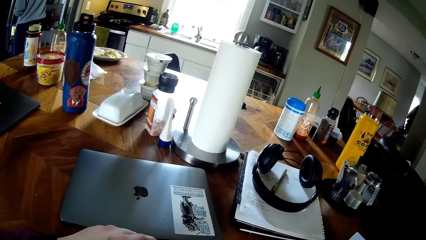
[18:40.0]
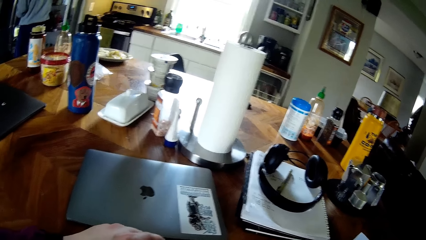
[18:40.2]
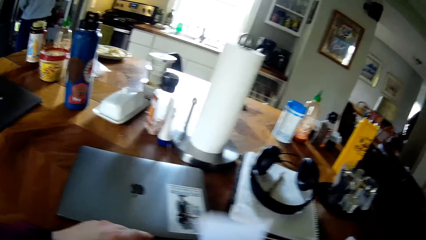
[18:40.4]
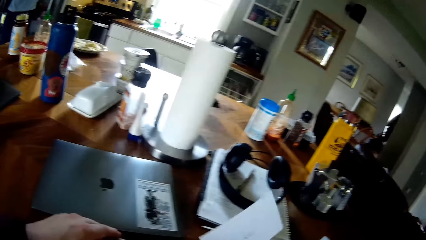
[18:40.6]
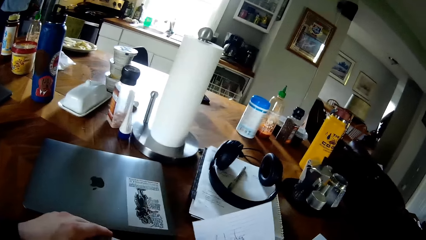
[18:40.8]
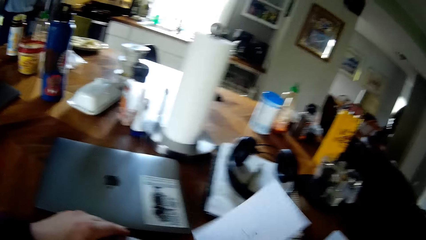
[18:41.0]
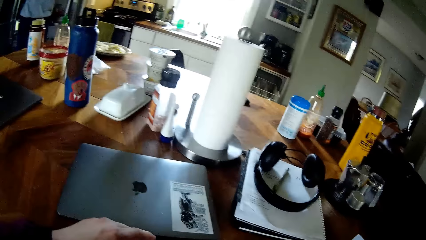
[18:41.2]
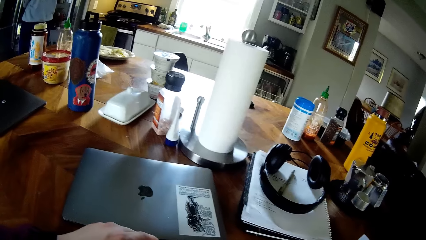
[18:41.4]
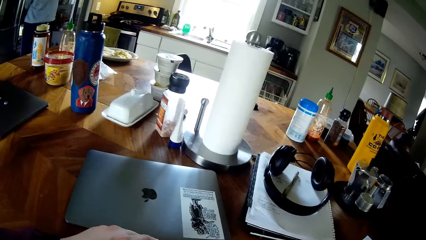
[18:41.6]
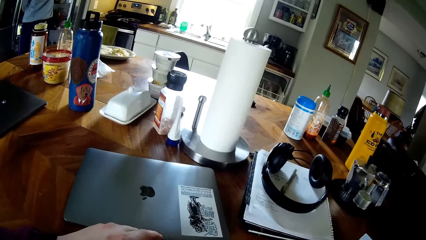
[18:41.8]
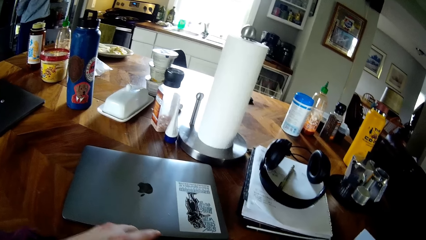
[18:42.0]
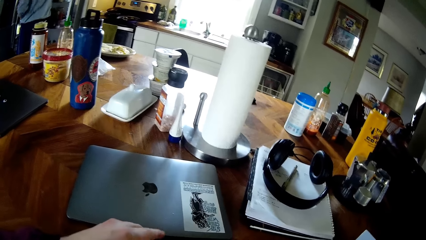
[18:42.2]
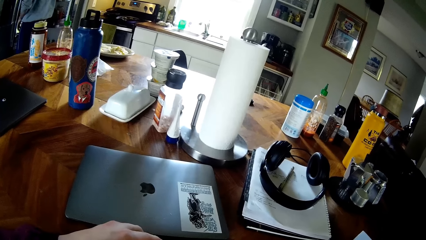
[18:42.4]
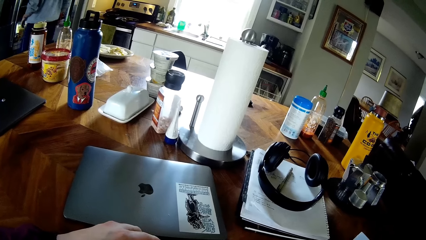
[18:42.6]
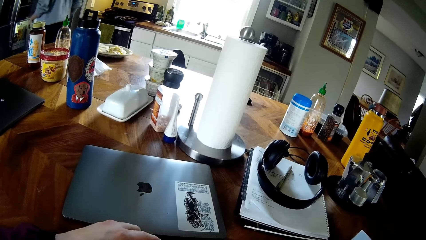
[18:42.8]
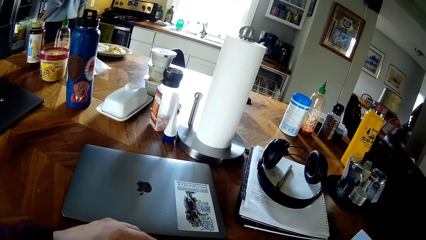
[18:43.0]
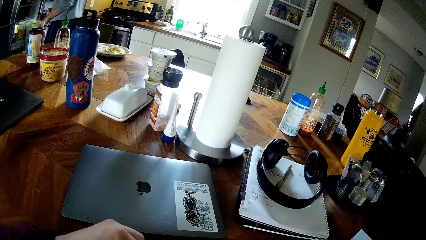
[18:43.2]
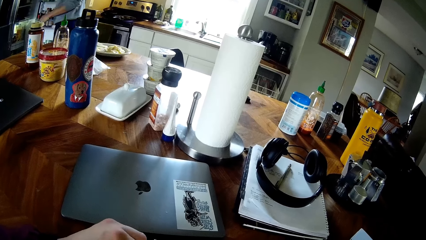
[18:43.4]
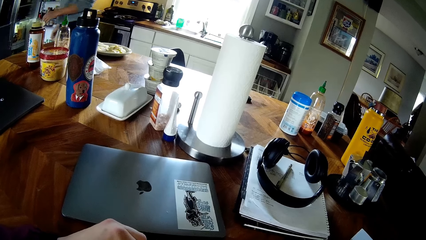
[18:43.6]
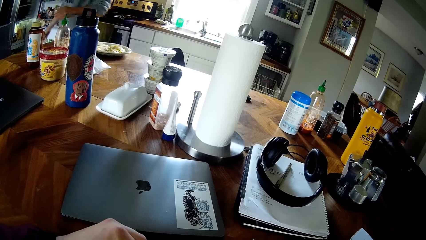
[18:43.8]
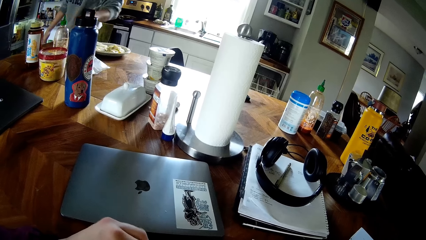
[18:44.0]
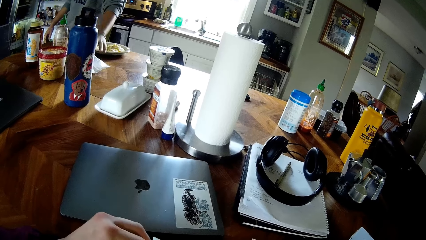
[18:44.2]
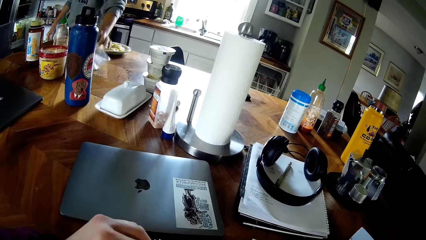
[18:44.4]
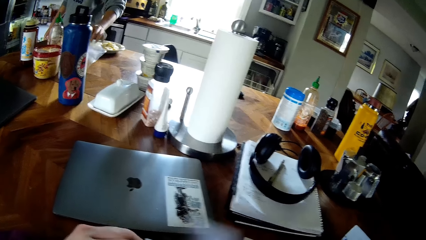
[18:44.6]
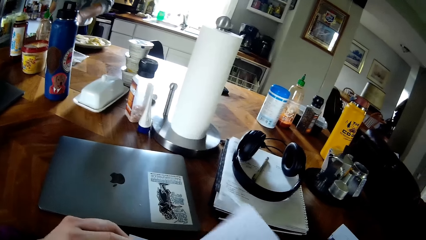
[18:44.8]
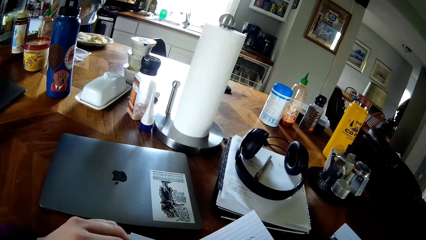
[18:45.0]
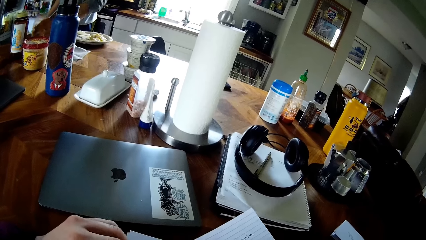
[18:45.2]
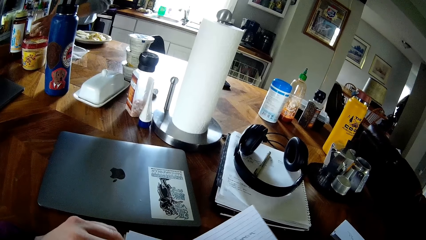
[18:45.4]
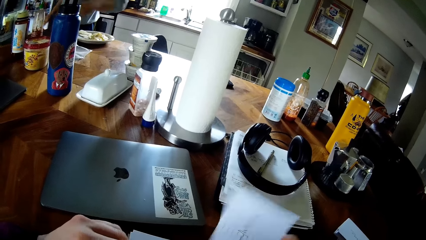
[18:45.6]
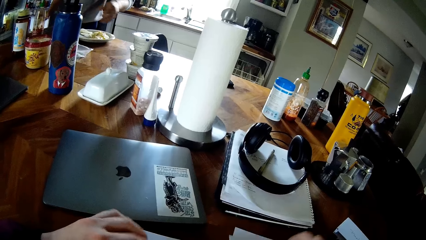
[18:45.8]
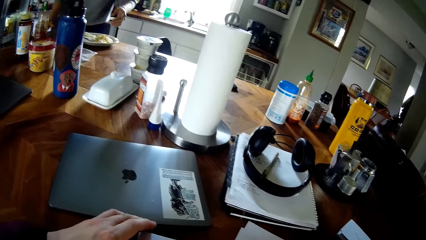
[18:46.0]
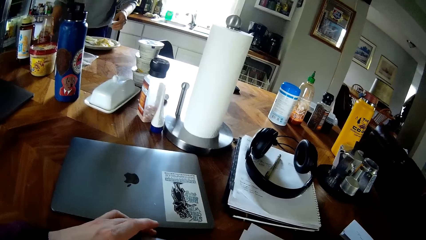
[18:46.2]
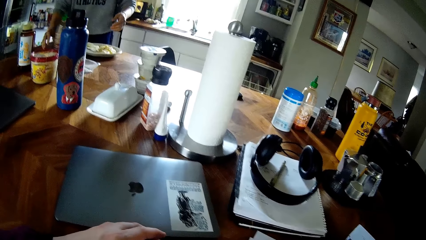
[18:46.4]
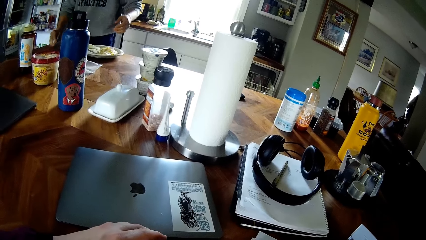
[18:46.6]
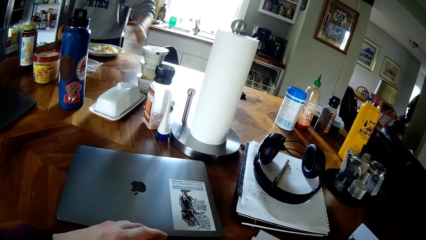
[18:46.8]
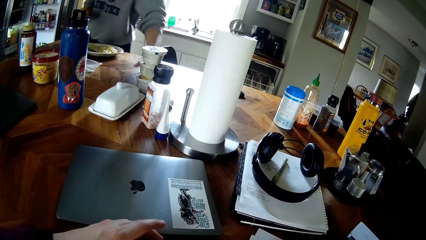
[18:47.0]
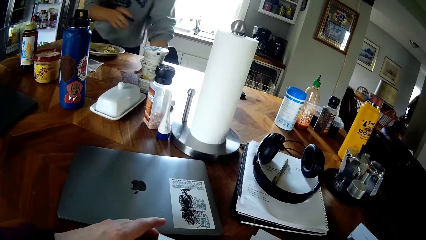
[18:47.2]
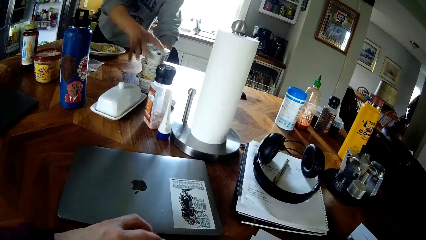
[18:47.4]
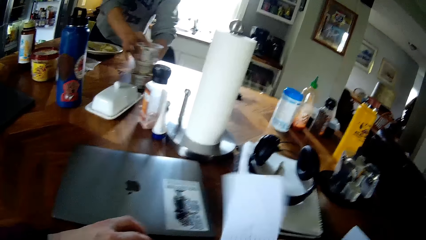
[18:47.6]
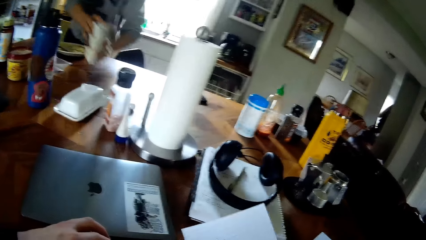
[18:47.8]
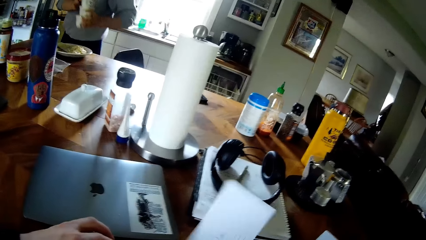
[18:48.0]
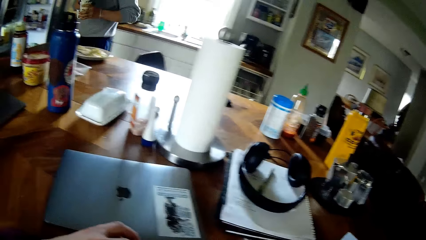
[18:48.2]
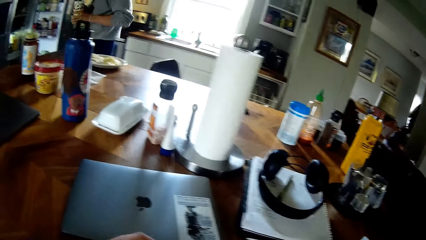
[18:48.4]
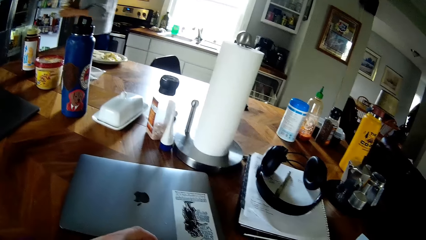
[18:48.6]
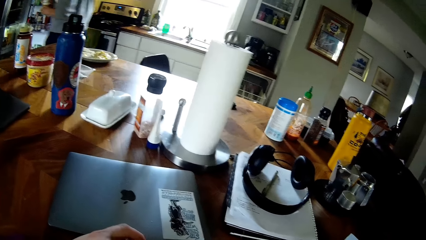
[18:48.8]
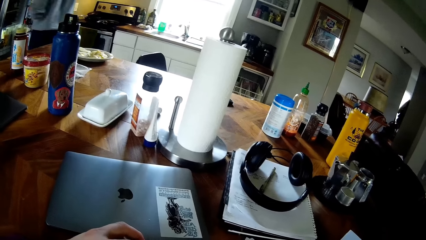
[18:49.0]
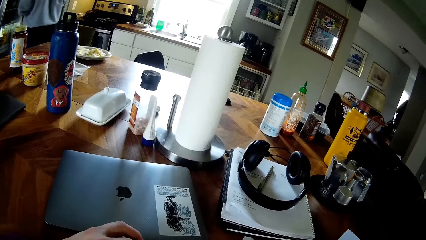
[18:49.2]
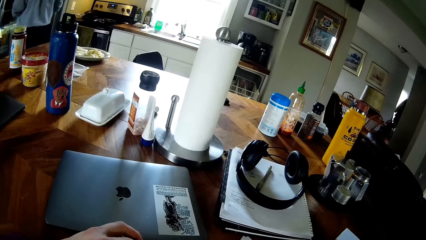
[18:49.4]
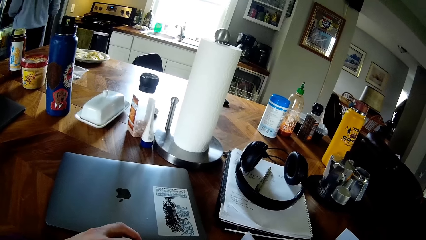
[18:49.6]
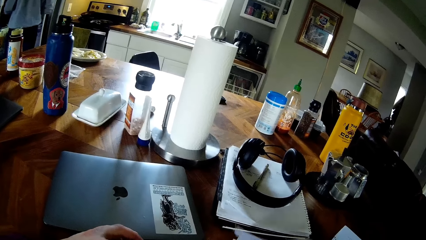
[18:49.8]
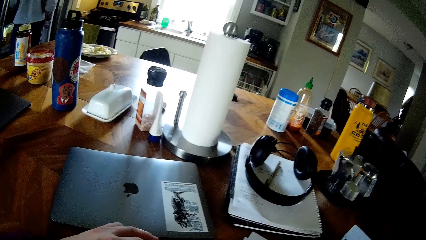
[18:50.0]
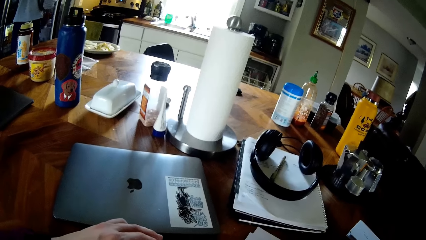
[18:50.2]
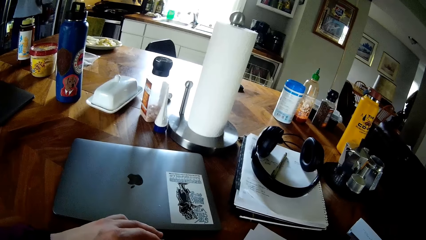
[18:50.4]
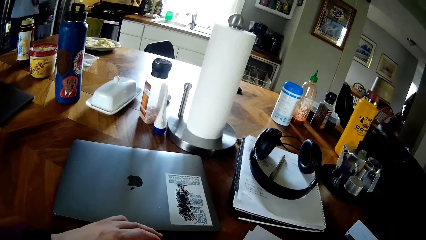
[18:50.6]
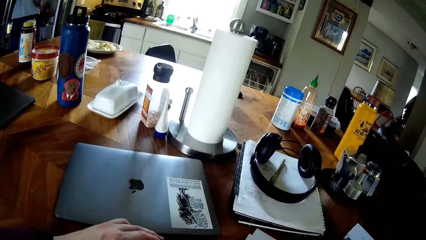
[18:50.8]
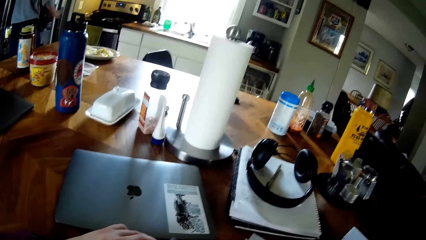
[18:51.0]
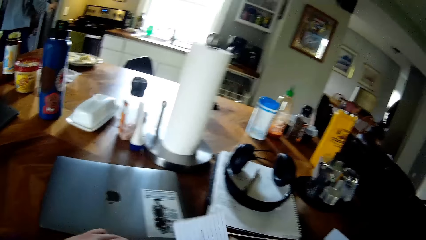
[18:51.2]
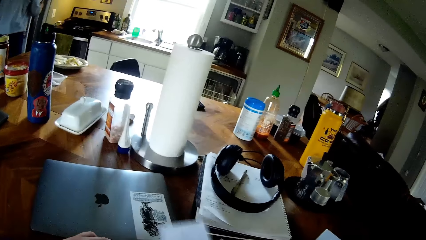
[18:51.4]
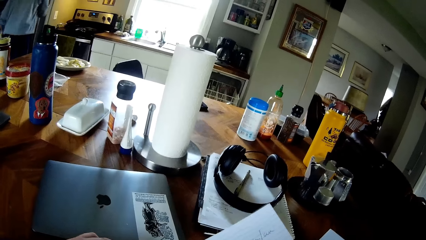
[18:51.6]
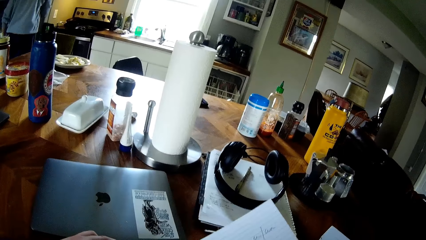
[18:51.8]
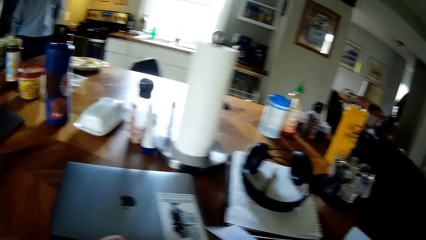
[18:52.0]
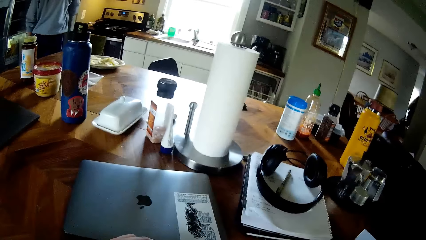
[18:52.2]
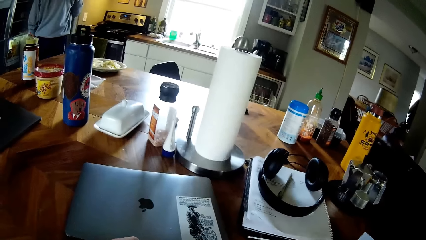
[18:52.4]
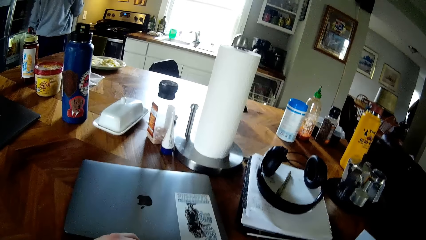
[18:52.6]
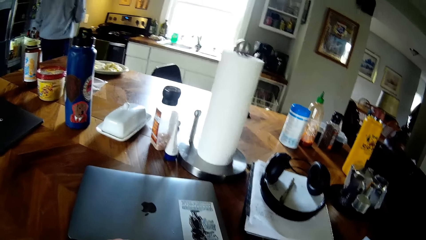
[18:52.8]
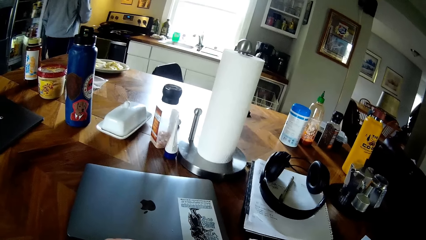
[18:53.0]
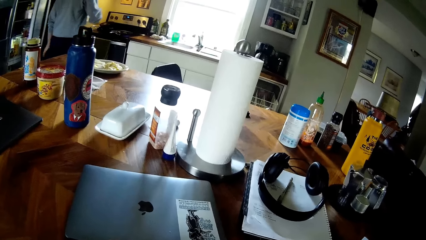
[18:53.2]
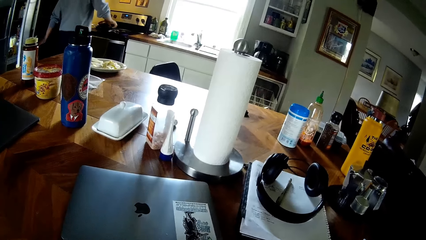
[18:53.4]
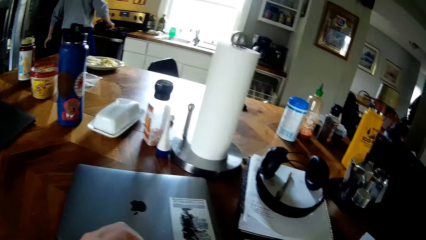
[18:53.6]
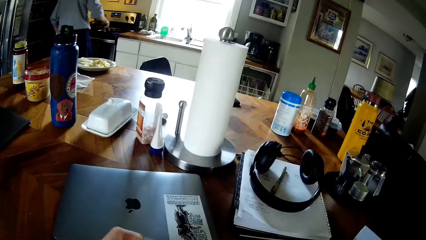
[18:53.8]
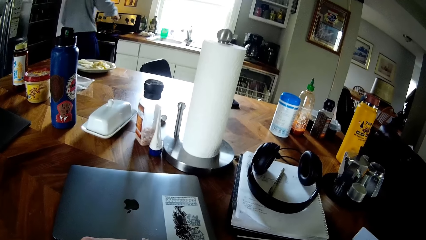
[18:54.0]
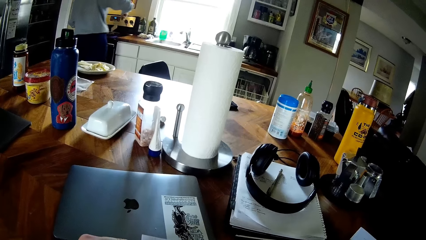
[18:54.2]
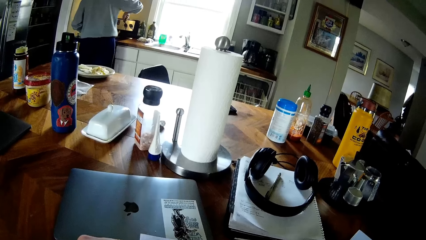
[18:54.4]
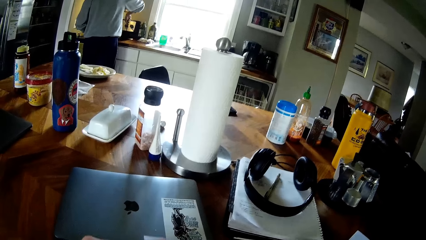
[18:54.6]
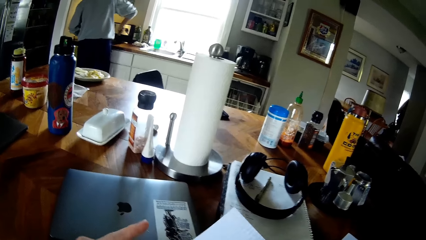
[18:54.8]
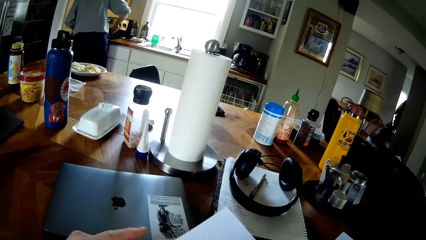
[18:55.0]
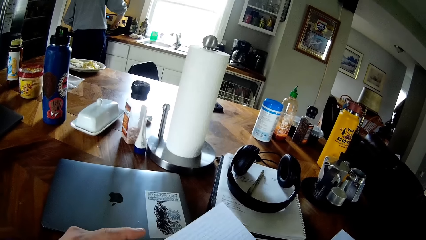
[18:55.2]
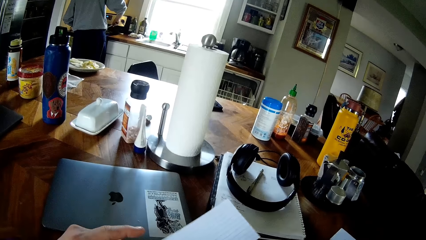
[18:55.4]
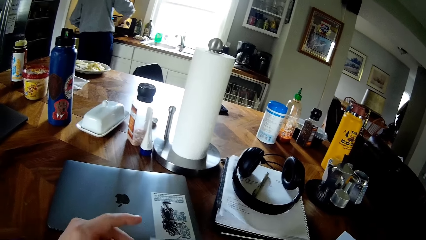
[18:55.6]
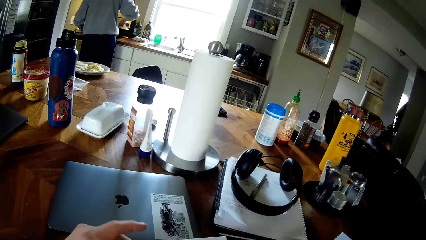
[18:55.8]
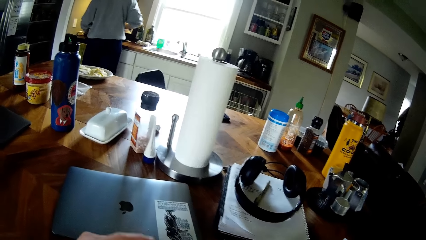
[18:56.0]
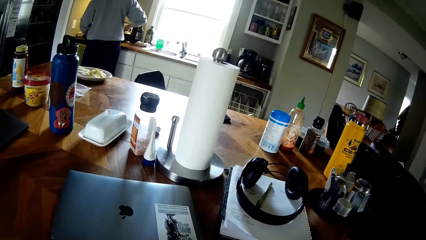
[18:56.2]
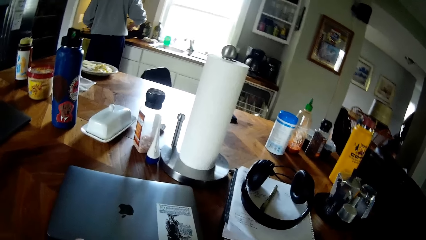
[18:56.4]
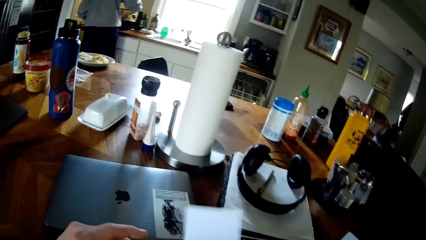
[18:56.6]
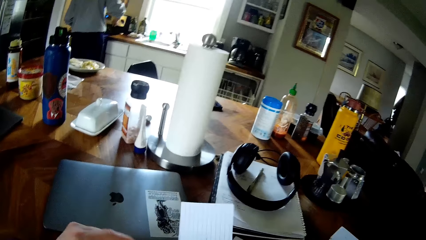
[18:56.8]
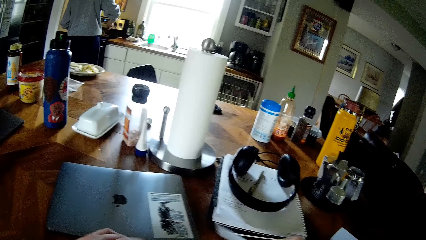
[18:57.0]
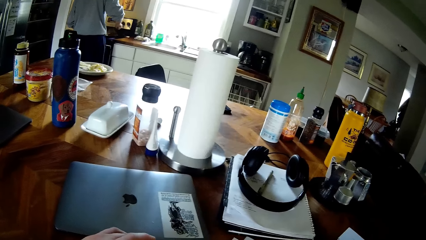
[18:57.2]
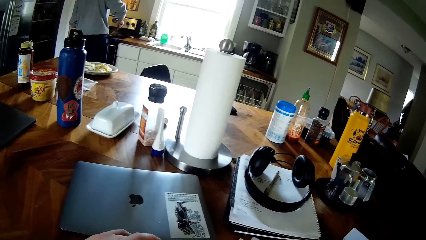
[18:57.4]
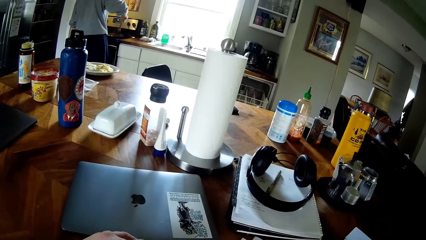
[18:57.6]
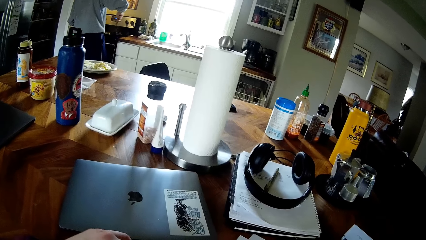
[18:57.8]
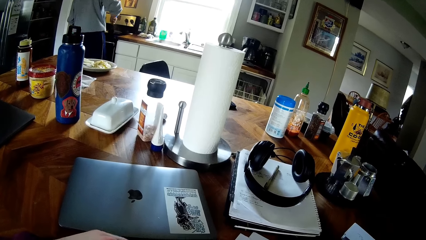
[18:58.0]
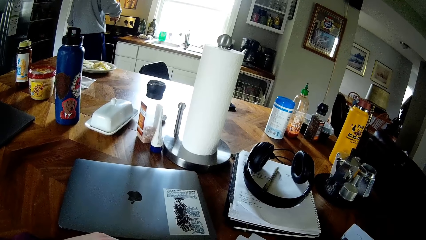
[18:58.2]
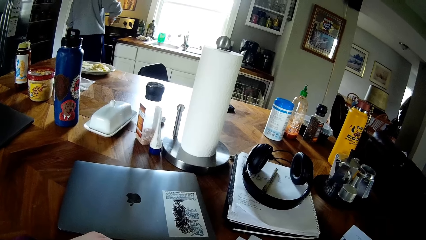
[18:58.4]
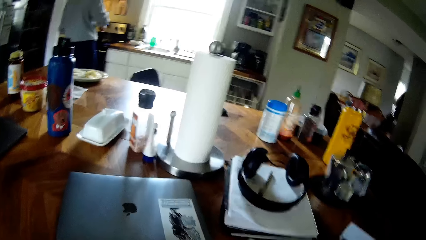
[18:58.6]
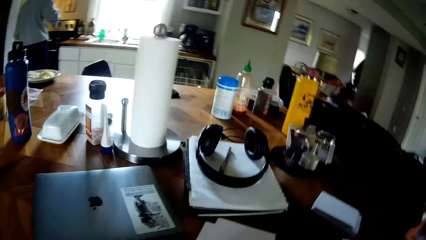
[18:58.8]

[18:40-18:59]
A man moves the seal bag on the table with his left hand. The man moves a bottle of ketchup around on the table with both hands. The man picks up three ice cream cups from the table with both hands. The man puts the three ice cream cups into the refrigerator with both hands. The man closes the refrigerator with his left hand and whistles. The man stirs the food in the pot with the spatula. The man interacts with another man.
